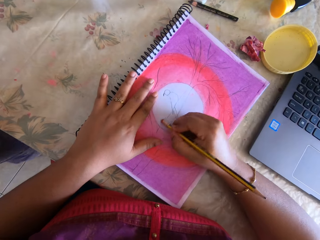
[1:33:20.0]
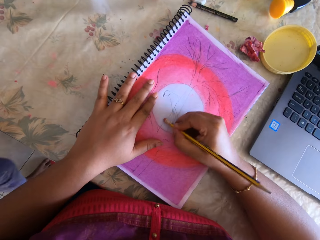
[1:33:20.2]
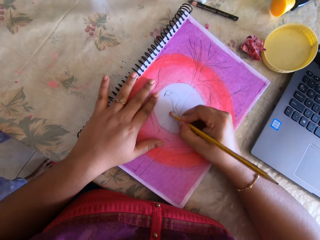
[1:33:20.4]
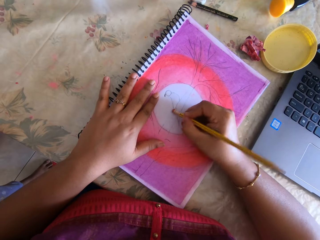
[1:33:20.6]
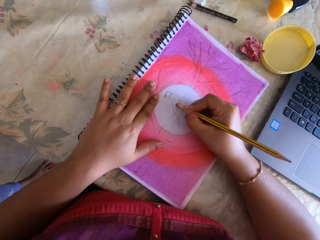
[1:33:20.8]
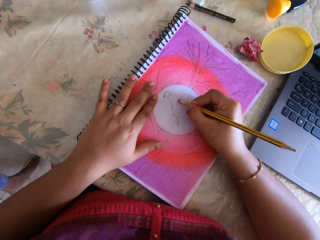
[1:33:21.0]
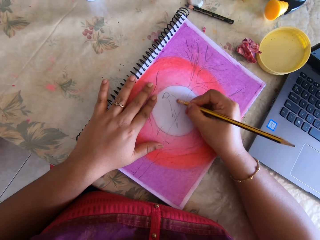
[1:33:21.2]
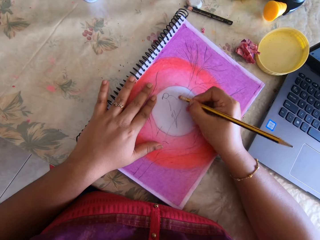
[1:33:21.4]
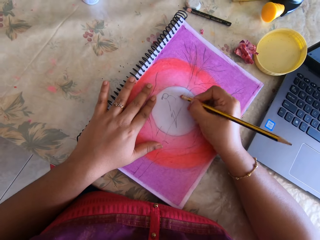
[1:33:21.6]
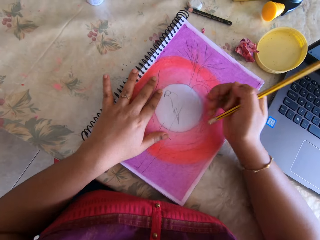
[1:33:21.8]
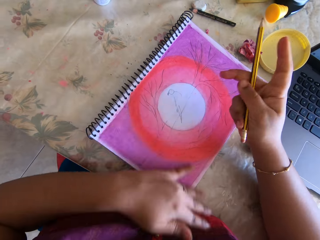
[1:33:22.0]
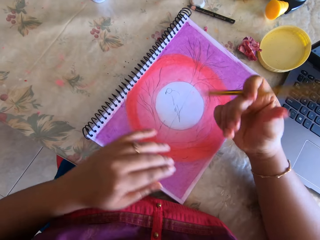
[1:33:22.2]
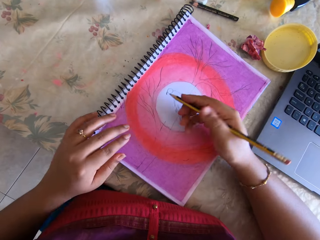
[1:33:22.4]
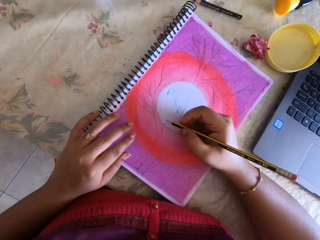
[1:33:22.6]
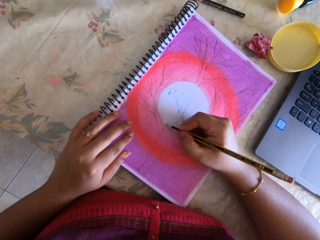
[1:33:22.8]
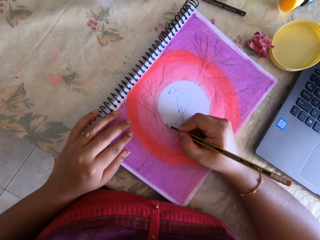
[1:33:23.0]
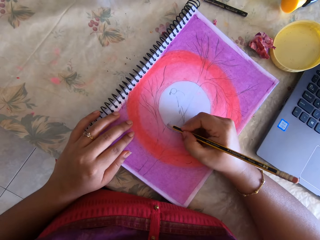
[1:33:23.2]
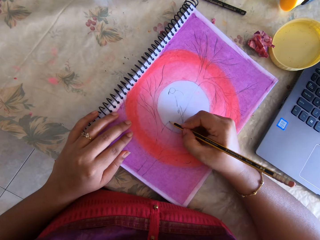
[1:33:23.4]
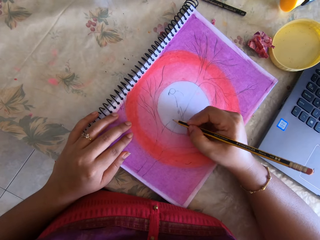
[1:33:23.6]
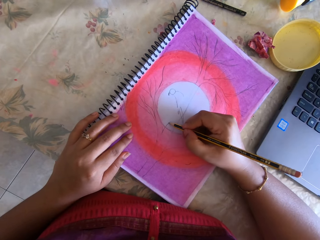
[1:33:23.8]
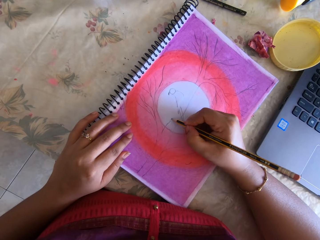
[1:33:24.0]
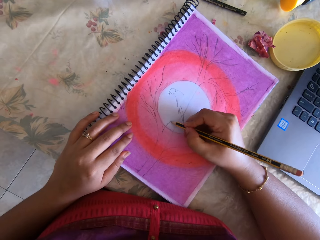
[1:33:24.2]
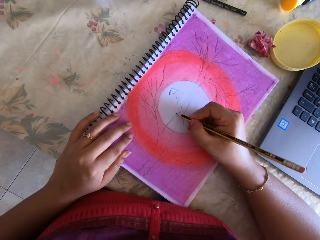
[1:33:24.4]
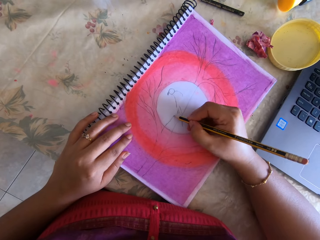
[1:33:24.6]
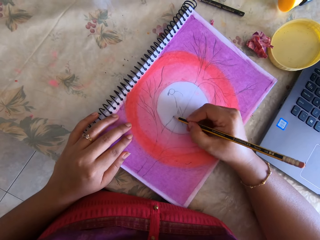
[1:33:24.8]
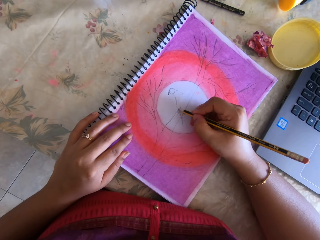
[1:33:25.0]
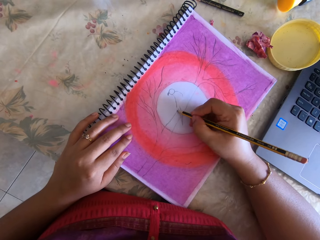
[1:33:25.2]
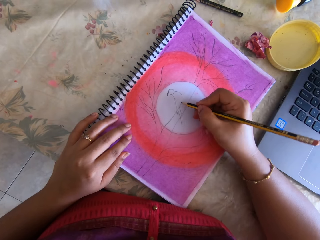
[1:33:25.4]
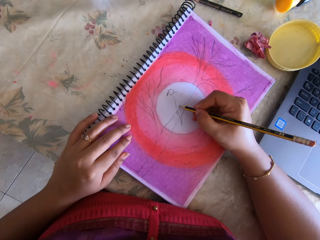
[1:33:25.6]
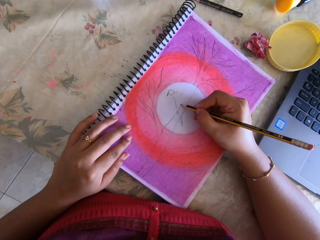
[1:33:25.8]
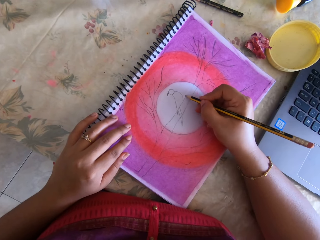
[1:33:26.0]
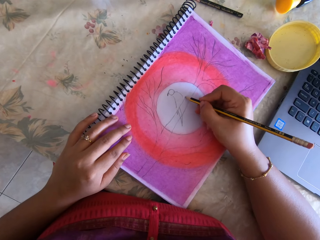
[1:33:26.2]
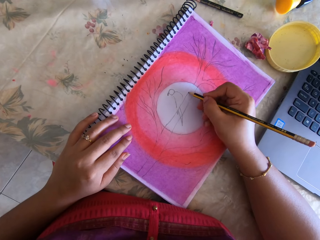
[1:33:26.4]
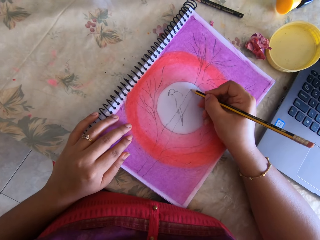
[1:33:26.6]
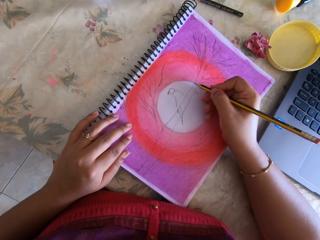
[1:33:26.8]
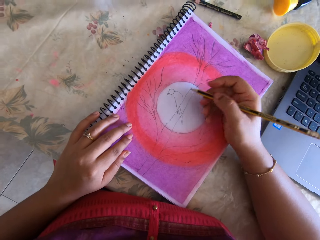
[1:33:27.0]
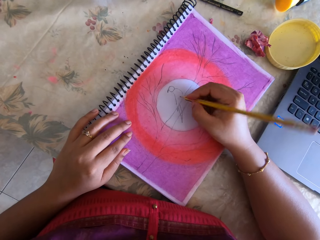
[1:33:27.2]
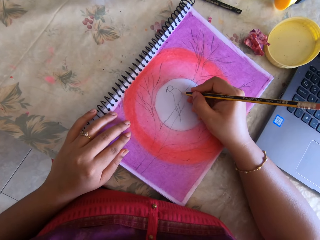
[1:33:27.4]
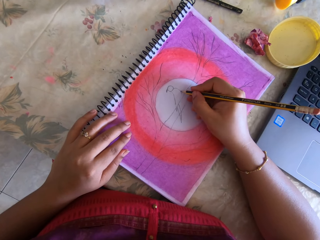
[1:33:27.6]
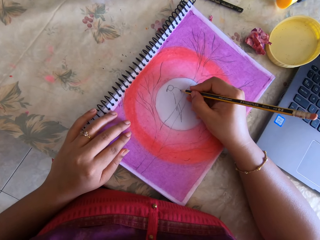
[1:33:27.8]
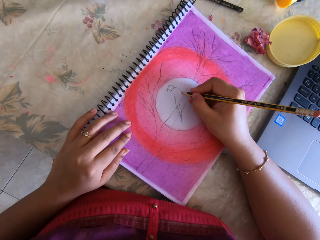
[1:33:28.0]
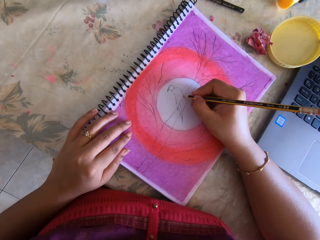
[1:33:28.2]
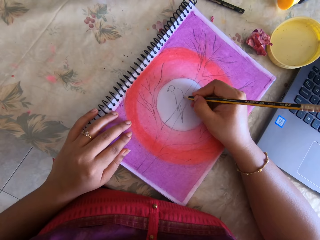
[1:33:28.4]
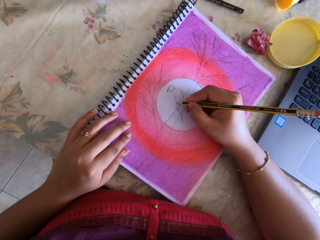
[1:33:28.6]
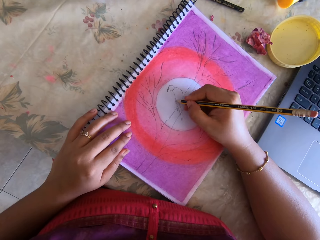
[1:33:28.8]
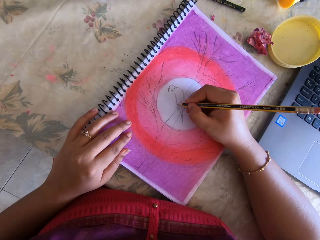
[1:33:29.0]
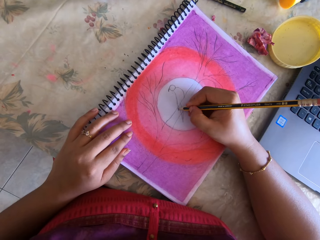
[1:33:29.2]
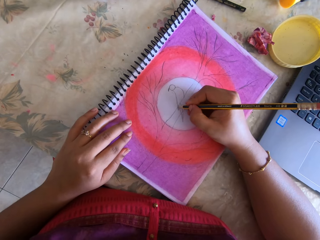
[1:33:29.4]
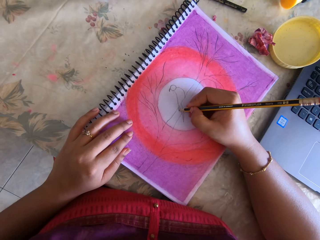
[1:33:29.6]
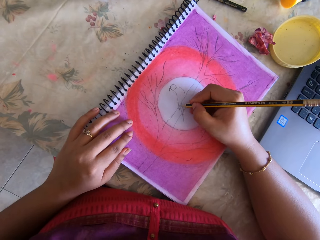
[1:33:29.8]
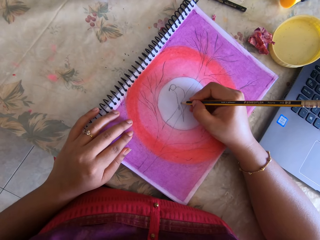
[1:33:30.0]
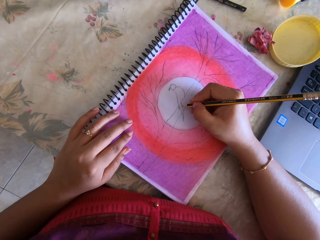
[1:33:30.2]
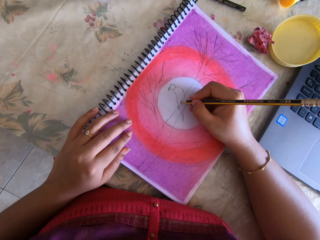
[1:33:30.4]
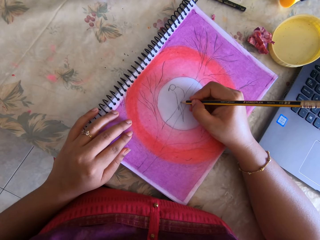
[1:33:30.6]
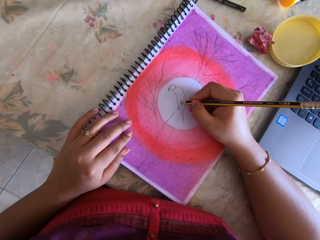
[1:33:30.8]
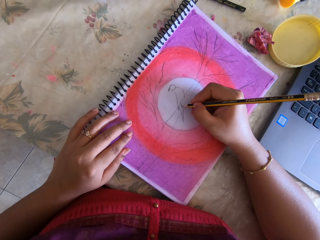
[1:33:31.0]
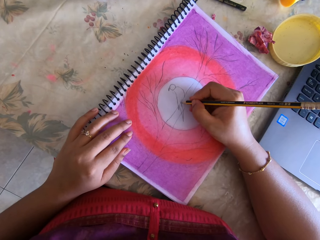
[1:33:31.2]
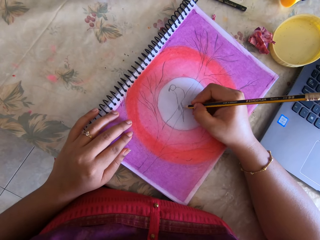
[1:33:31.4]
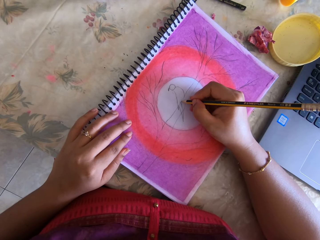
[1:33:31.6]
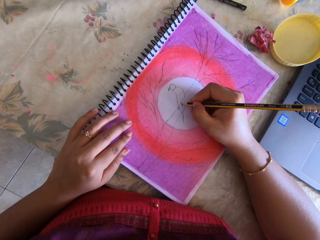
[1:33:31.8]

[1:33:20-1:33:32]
The camera wearer rubs a picture. A person writes. The camera wearer draws the picture.

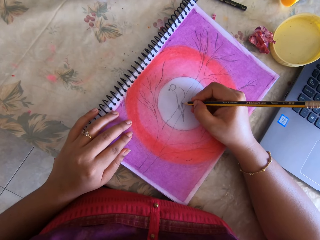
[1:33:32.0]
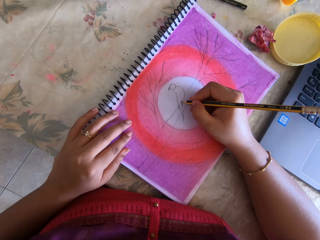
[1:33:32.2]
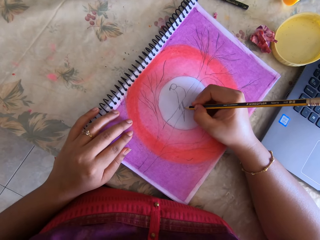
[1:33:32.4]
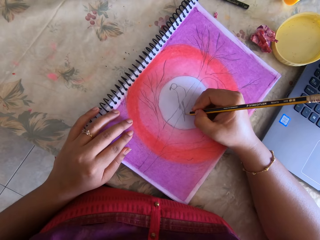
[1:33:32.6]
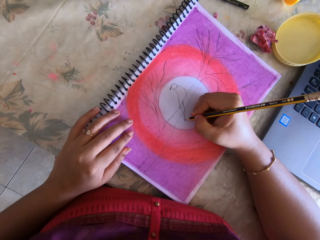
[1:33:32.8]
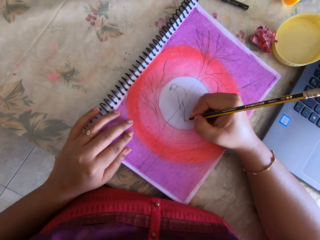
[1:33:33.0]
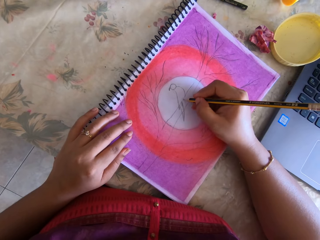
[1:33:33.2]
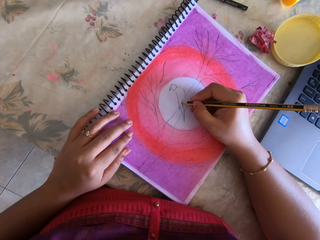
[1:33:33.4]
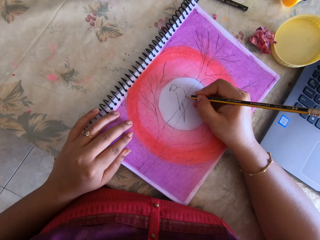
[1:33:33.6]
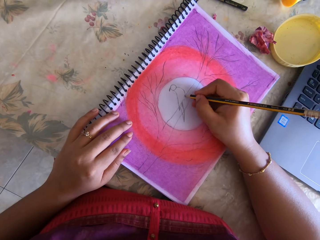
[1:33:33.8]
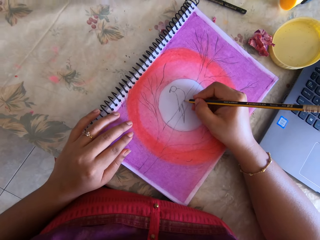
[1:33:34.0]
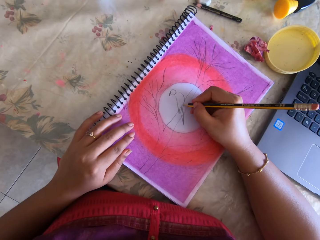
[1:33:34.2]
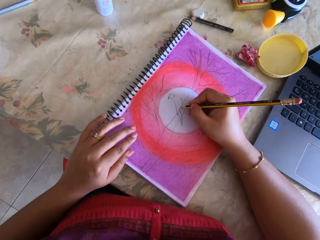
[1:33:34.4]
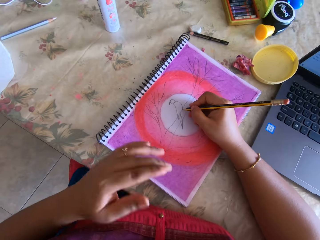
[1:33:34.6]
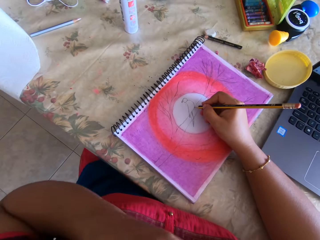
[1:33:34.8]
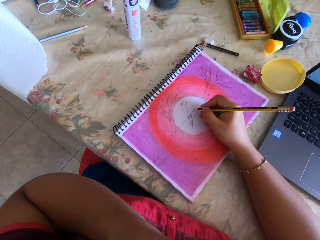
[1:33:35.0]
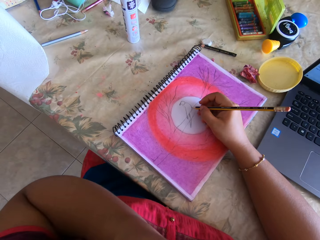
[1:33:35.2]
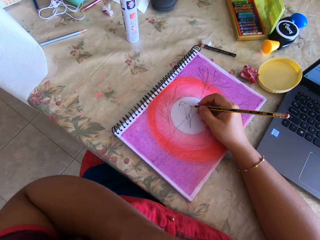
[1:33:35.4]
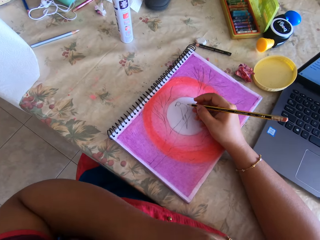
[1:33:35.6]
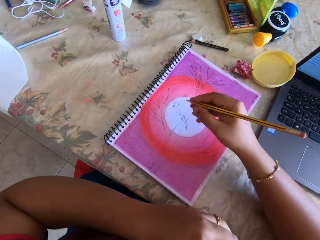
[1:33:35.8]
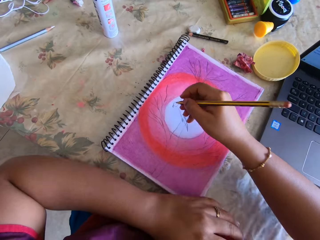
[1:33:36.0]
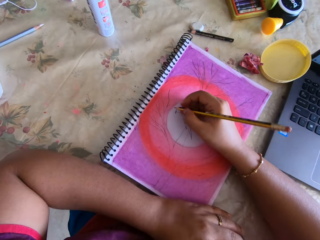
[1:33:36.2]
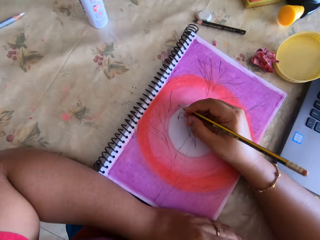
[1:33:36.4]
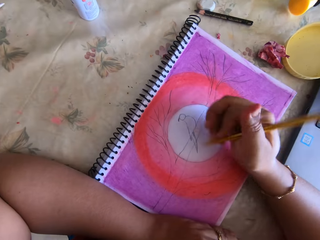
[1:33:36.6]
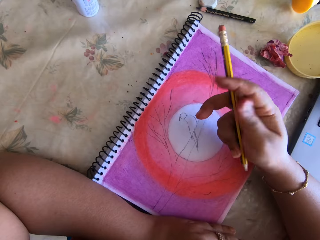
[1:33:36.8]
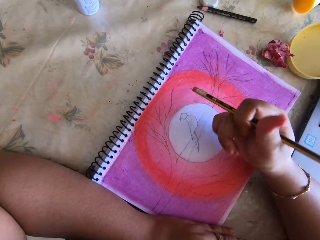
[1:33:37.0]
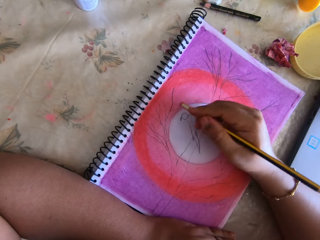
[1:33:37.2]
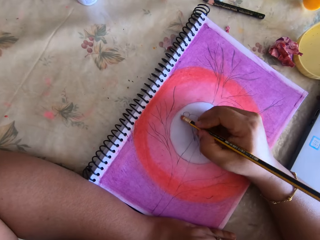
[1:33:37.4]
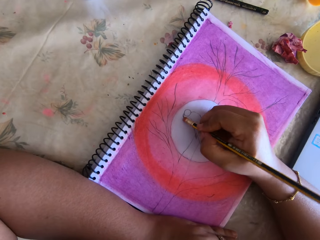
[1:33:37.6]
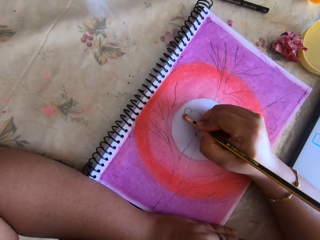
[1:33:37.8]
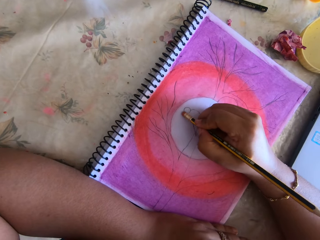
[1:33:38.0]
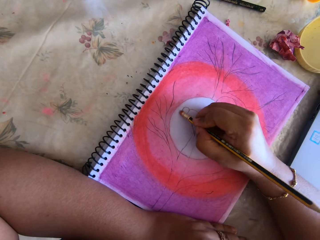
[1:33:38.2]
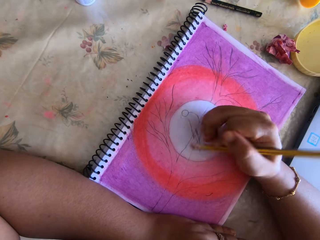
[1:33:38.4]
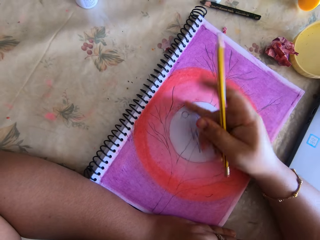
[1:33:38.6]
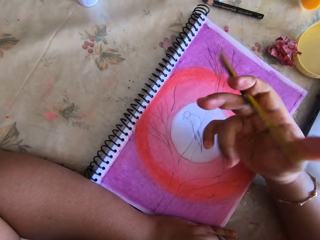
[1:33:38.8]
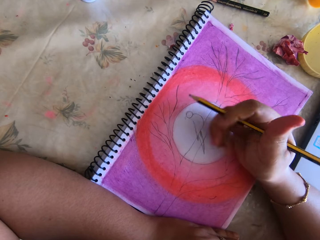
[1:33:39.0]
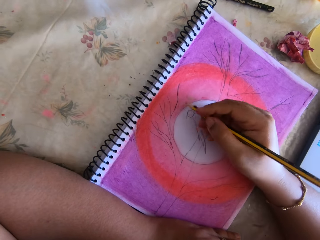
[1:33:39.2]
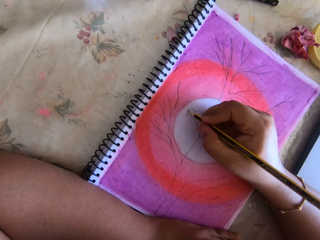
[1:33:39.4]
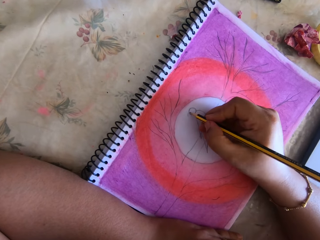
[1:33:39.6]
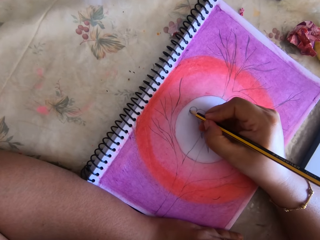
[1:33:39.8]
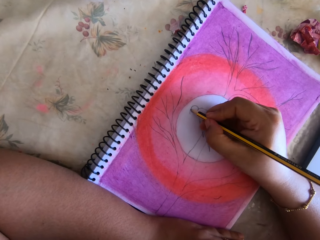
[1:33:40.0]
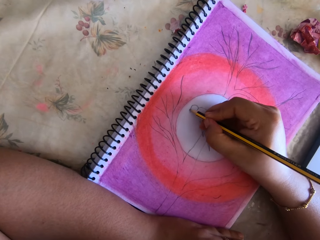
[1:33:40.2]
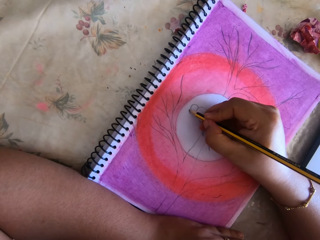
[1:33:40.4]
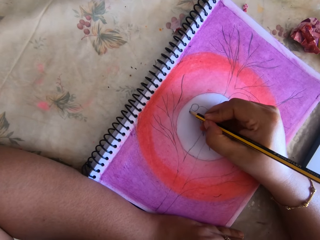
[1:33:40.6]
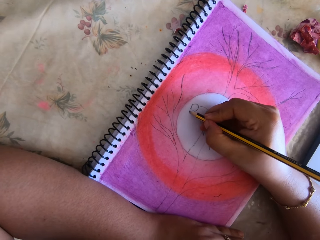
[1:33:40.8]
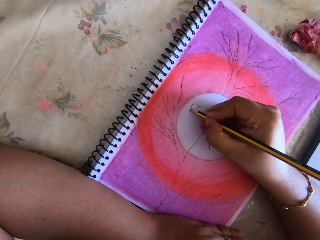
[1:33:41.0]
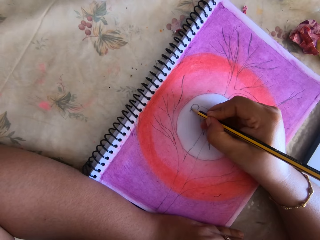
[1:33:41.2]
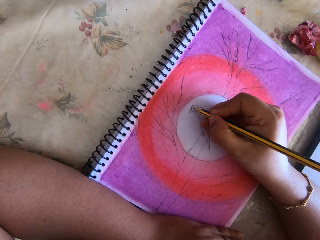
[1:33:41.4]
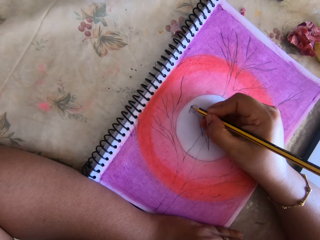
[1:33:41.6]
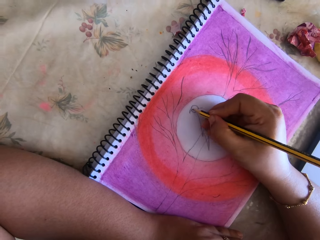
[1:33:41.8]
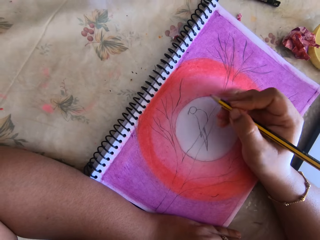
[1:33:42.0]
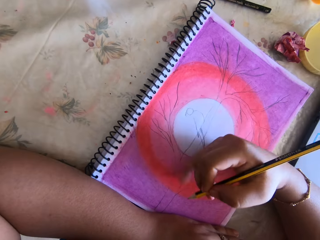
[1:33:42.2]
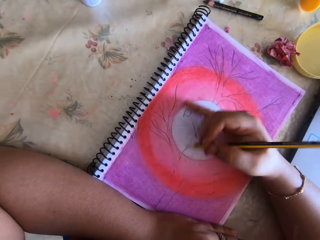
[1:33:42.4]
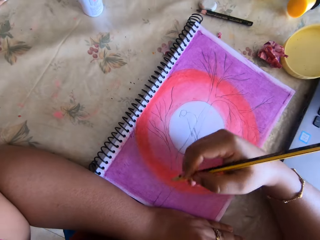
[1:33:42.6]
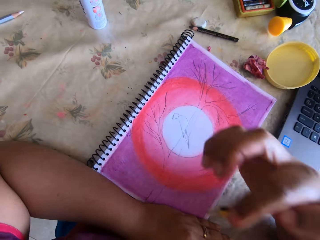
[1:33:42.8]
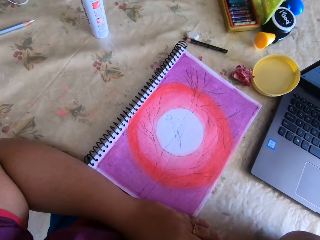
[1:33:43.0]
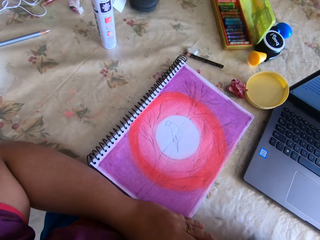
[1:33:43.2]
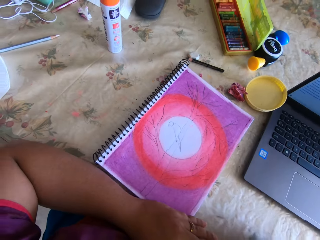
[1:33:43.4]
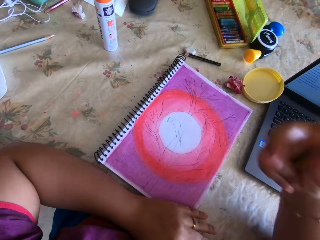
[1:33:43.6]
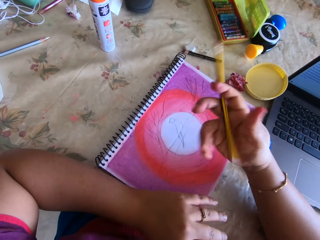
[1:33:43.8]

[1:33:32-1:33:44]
A person raises a hand up. The person writes.
